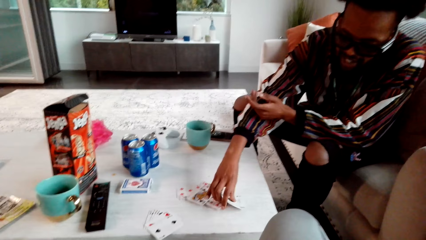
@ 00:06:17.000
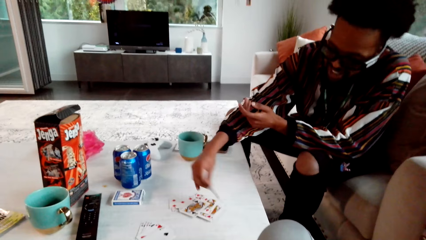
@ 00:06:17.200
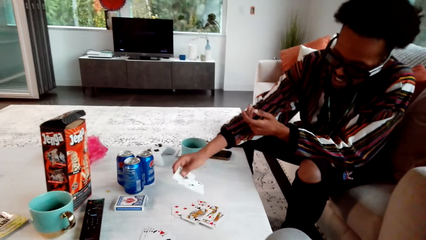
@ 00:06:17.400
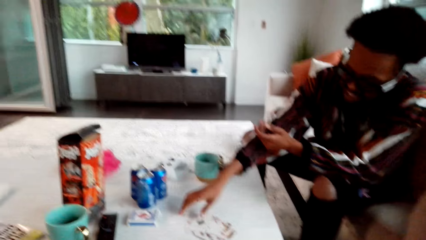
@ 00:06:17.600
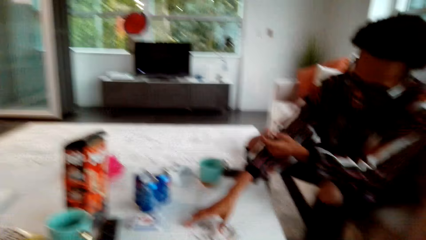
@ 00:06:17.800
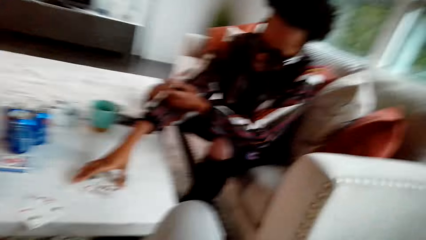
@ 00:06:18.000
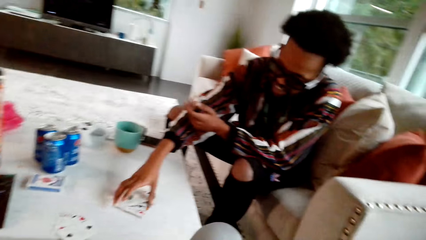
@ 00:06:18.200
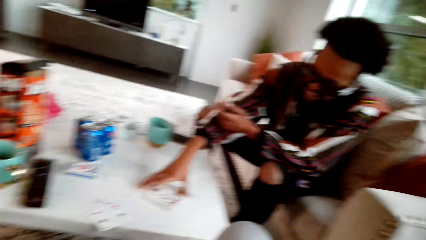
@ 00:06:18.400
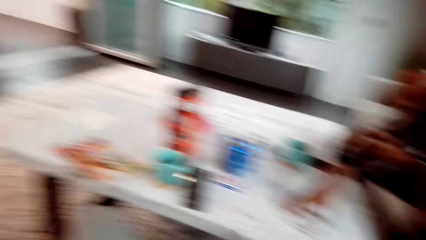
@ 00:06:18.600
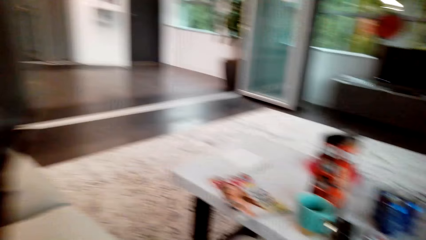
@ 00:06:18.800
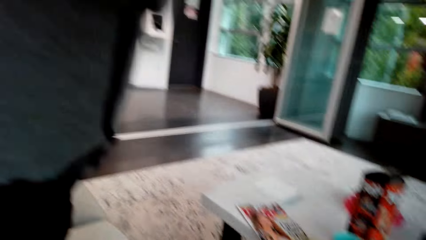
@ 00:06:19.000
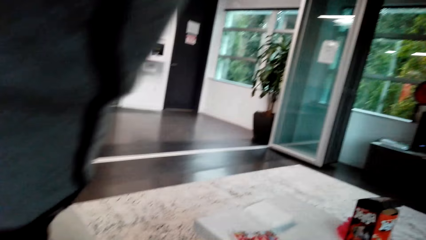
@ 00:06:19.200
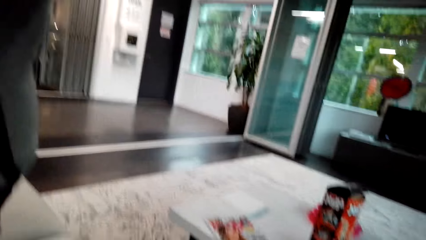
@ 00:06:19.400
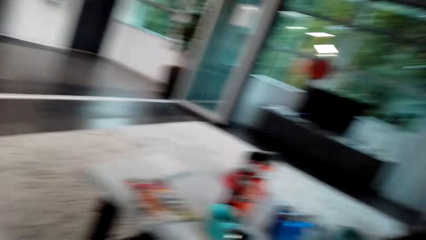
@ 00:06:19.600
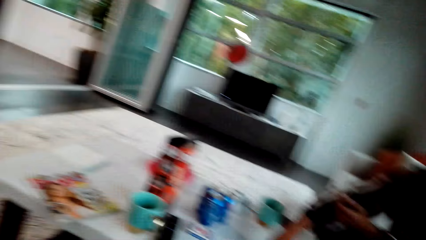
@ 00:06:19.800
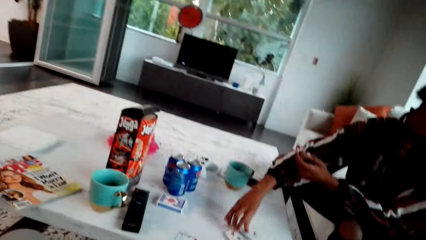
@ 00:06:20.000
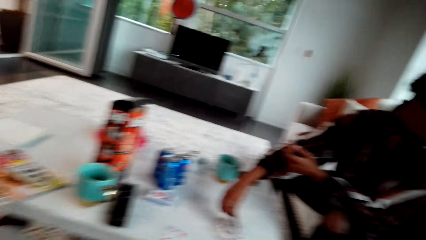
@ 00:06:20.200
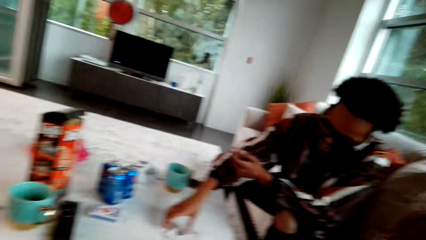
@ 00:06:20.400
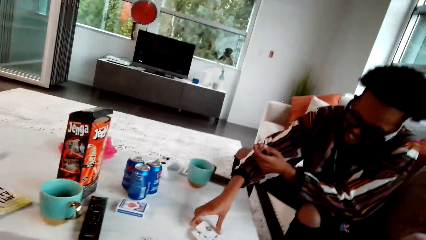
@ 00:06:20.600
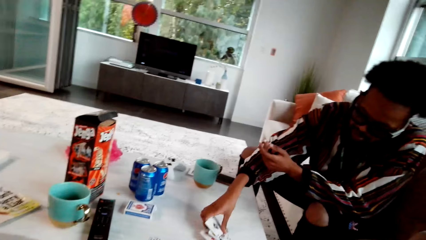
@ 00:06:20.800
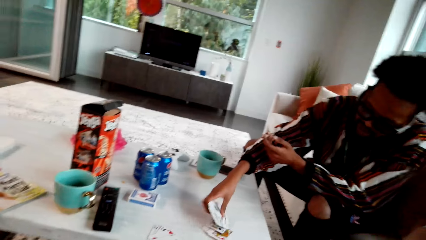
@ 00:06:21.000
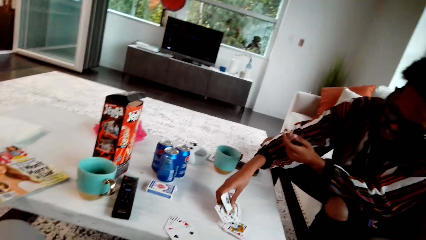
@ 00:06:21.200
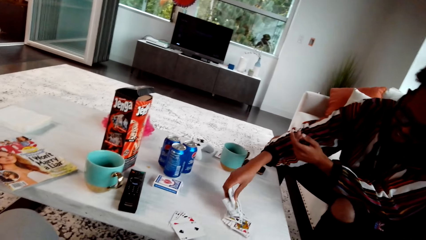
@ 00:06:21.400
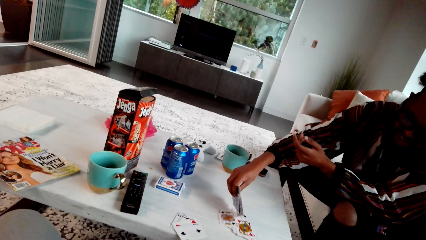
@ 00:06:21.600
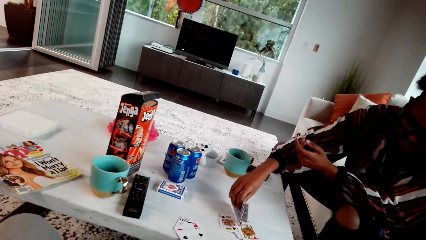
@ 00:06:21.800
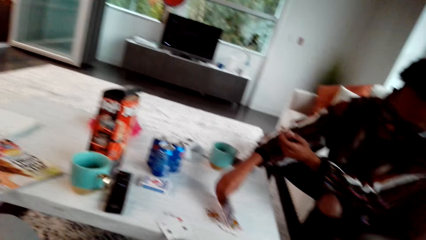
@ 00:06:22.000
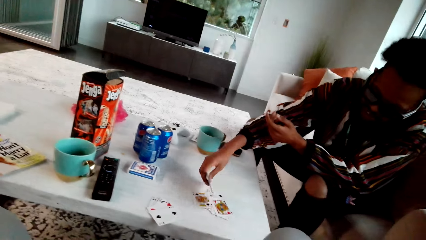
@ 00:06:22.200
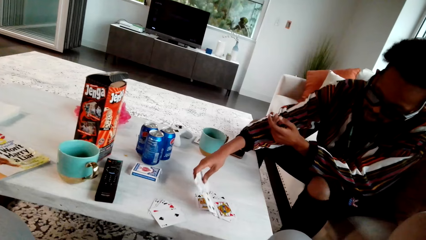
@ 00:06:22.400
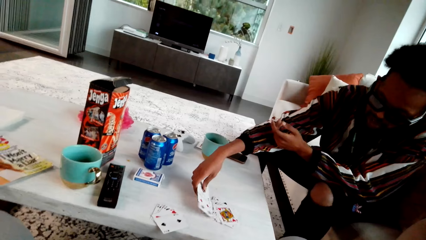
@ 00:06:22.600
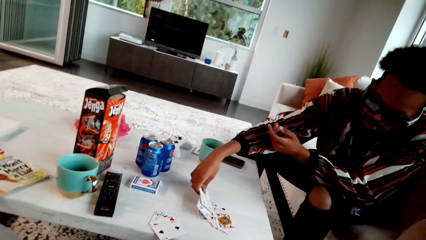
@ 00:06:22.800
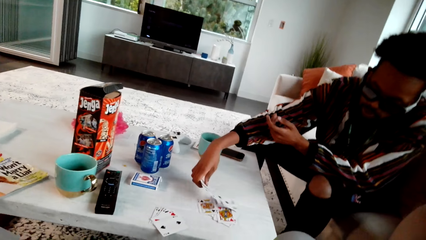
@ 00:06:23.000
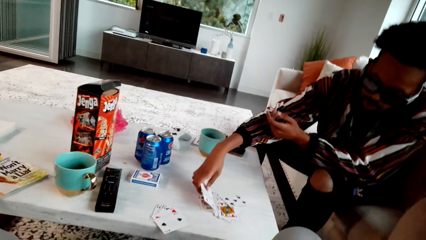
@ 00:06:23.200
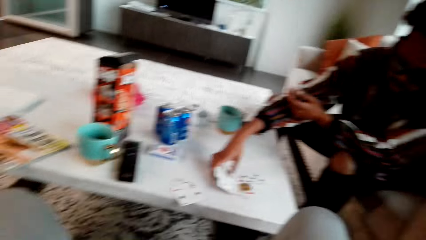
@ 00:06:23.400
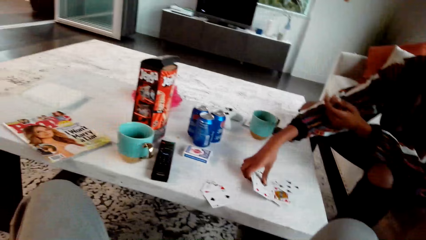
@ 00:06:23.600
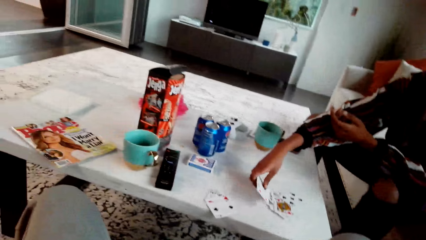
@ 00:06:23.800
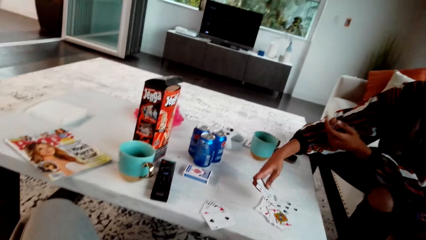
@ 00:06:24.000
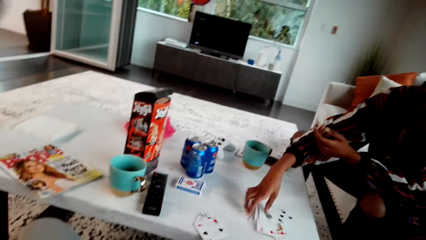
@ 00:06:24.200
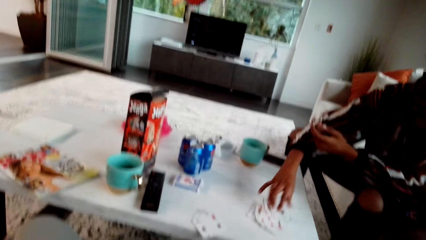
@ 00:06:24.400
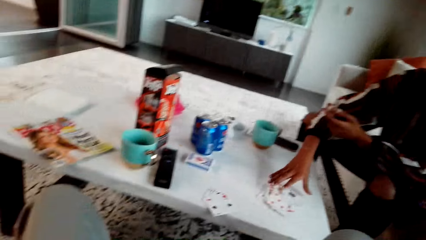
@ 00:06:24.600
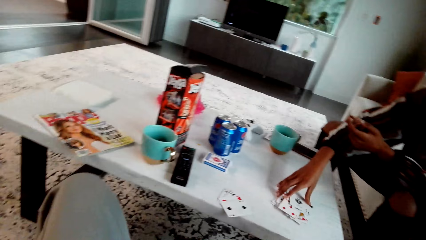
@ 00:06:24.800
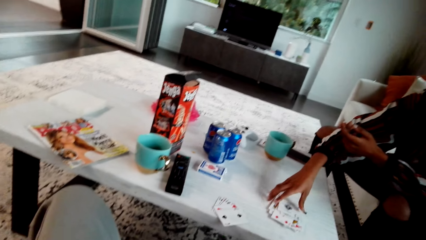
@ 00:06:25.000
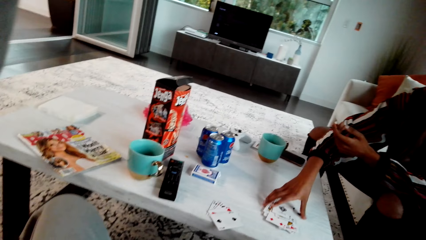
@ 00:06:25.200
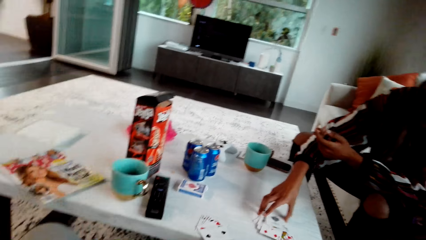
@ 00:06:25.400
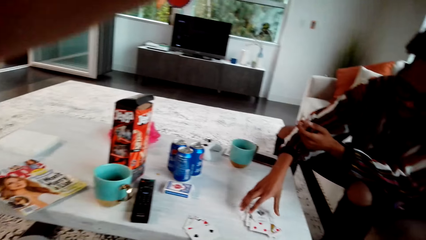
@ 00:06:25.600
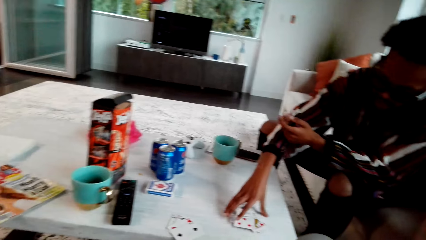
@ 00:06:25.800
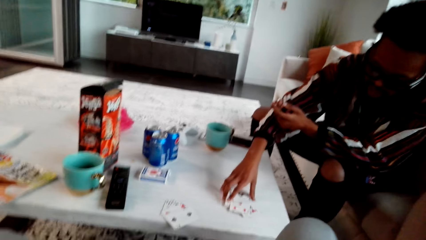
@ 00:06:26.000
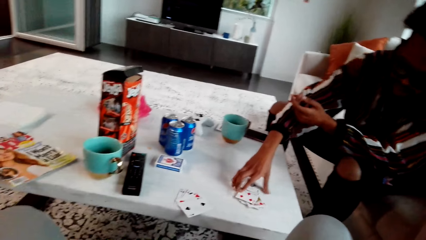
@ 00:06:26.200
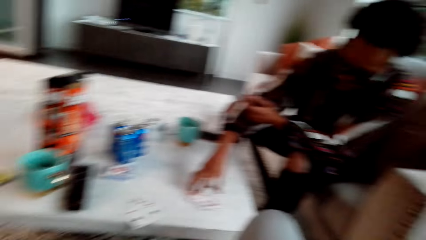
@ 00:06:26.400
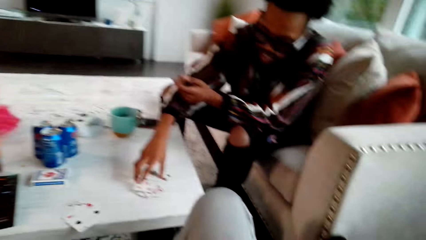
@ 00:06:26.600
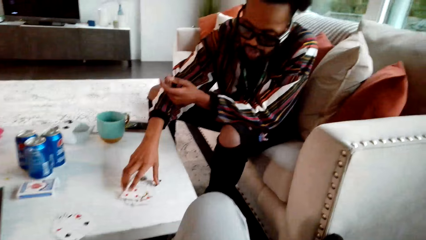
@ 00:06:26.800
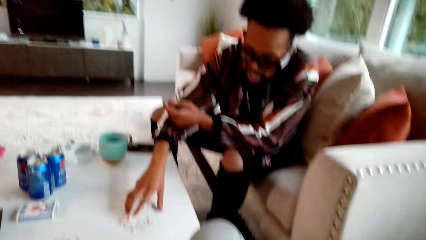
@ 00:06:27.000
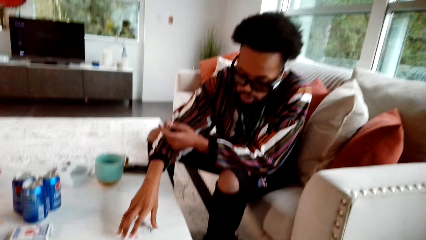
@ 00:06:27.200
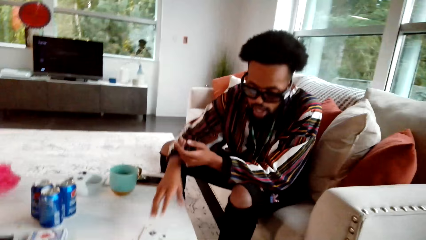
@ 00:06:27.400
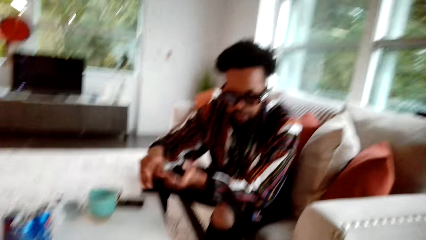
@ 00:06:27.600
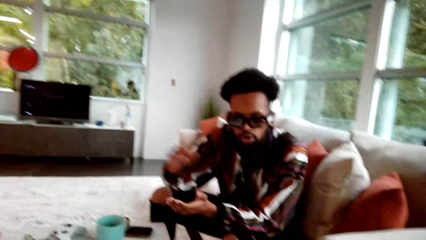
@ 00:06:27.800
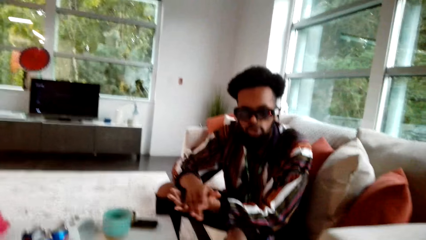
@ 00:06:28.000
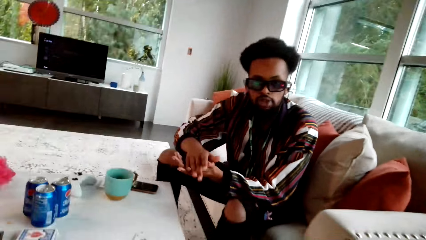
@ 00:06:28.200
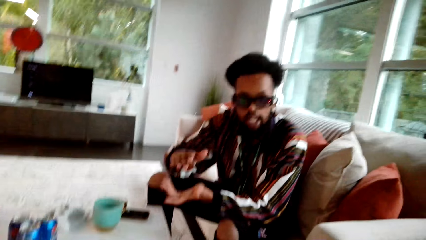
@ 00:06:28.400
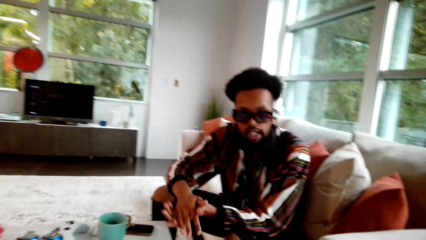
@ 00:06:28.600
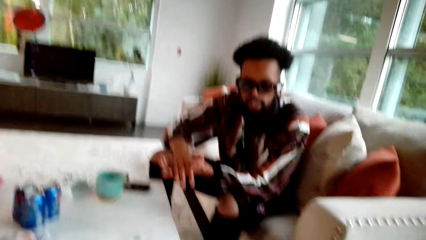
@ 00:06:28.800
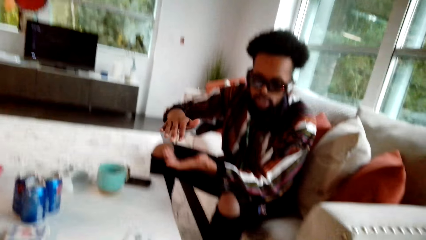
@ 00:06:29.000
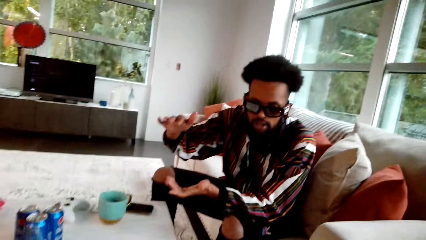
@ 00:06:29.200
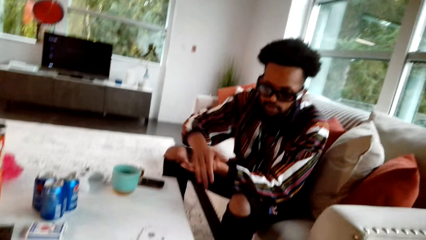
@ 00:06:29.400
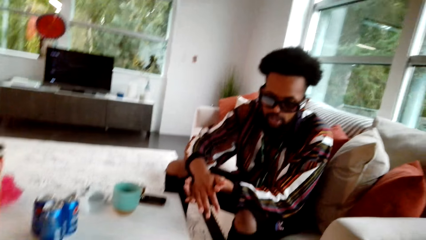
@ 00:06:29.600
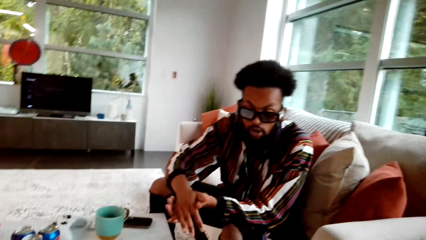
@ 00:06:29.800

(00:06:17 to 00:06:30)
A man talks to the camera wearer. The man picks playing cards from the table, drops the playing cards on the table, and holds the playing cards. The camera wearer looks around. The man picks playing cards from the table and arranges the cards. The man puts the playing cards on the table and arranges the playing cards. The camera wearer looks at the man. The man speaks with gestures. The camera wearer looks around.

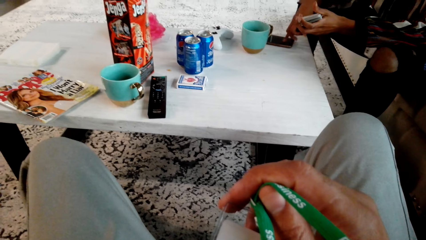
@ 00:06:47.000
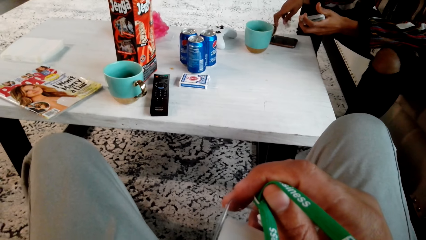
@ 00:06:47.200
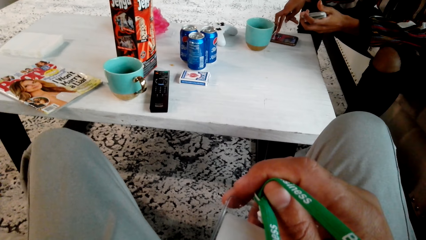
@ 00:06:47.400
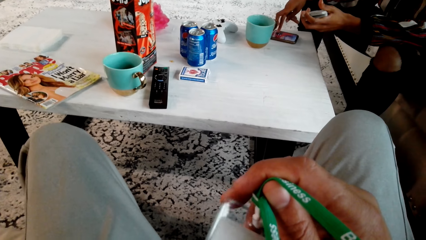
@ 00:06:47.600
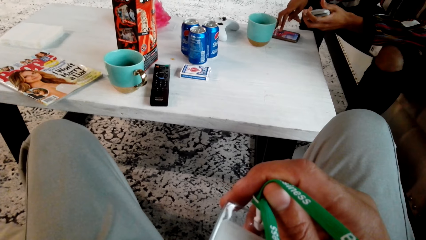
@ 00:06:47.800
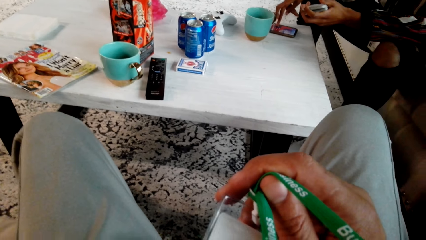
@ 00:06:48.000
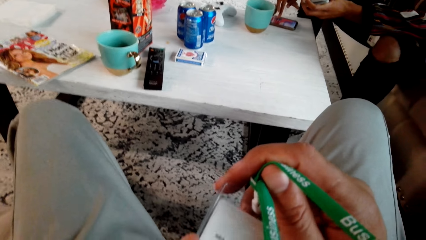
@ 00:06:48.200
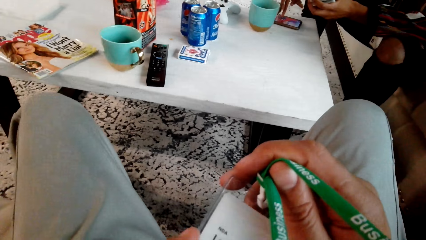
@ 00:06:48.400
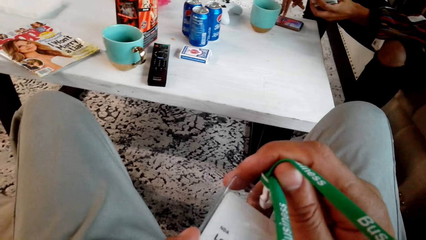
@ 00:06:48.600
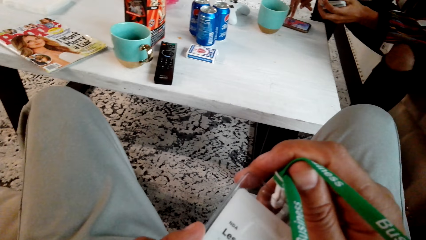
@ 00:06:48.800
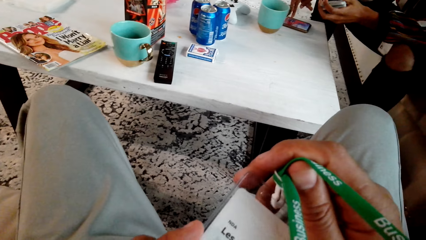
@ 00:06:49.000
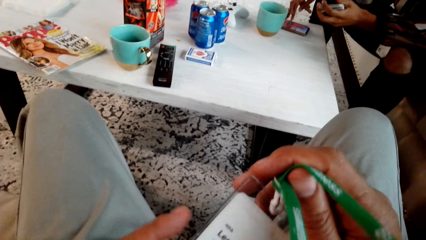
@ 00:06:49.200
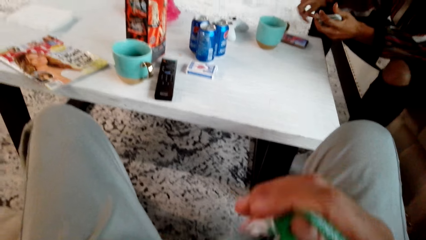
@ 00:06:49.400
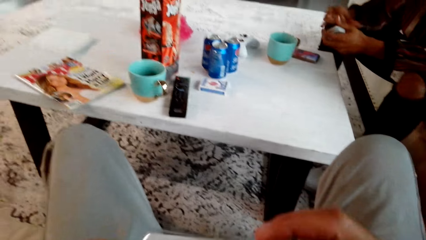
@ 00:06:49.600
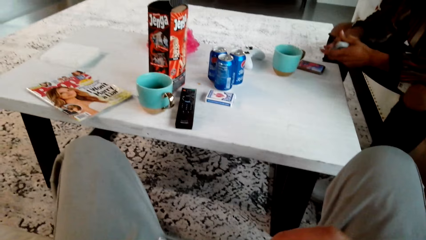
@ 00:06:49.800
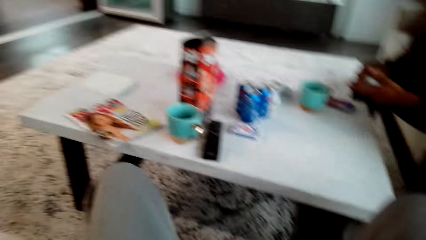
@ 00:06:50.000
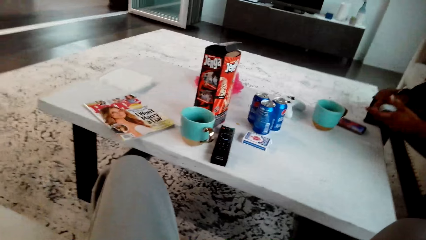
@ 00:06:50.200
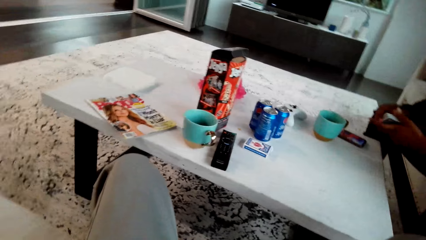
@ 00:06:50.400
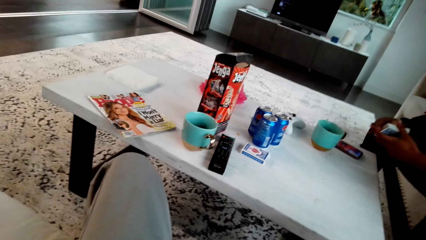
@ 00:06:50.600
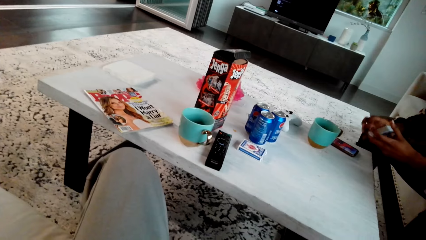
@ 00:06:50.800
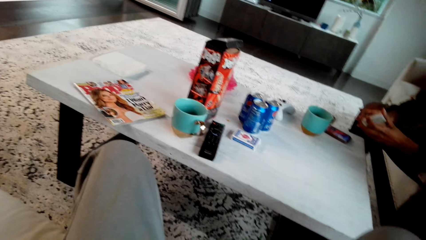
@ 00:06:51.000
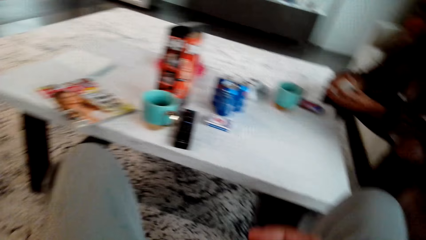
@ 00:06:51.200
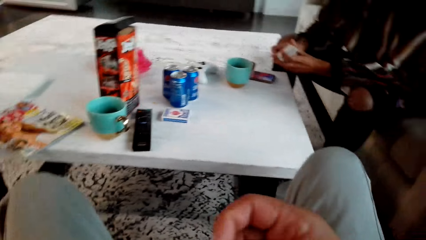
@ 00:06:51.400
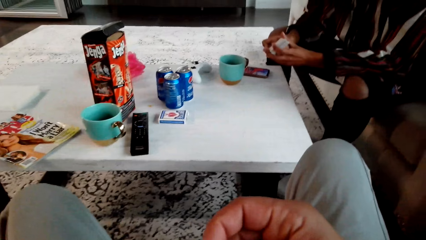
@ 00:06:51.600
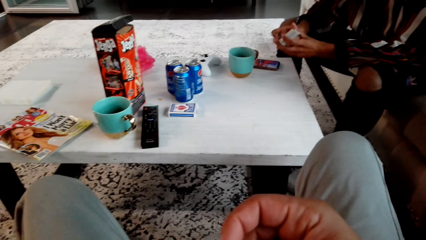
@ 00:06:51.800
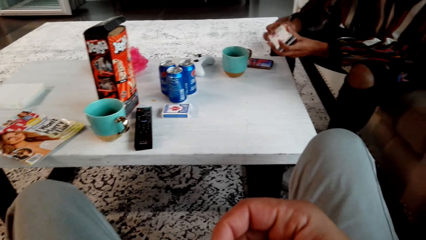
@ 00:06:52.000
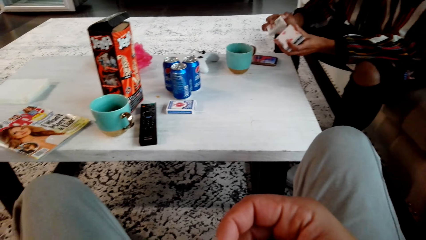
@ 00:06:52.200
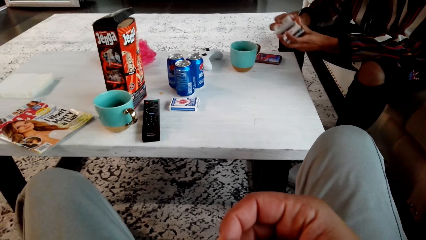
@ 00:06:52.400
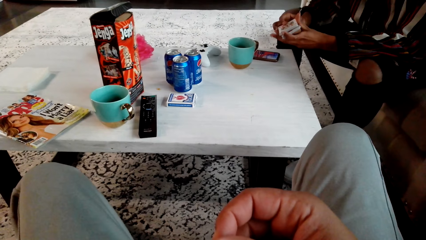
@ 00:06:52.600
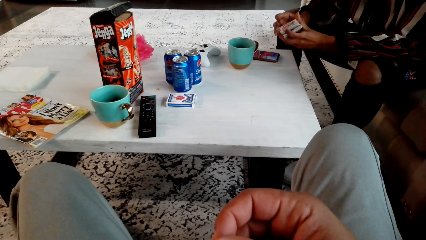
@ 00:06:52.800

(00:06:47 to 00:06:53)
A man operates the cellphone. The man mixes the playing cards.
